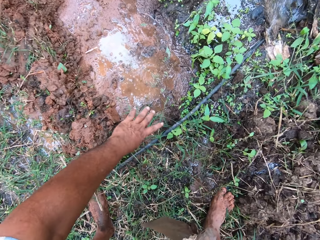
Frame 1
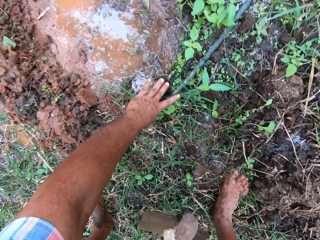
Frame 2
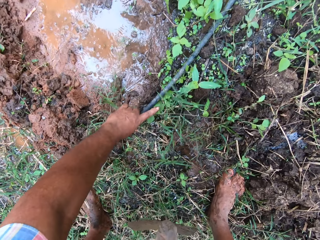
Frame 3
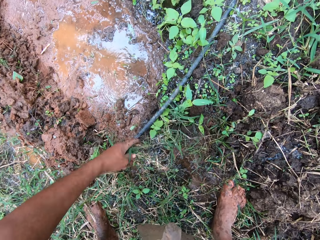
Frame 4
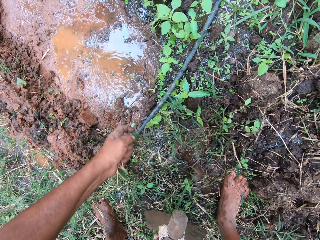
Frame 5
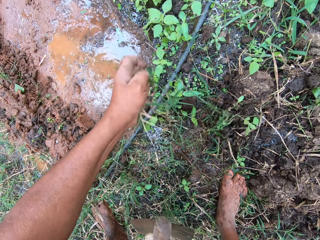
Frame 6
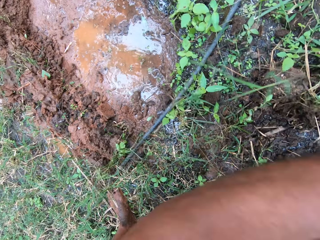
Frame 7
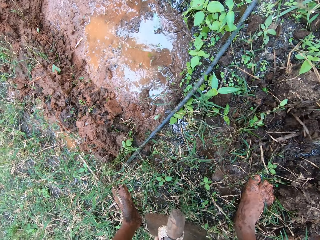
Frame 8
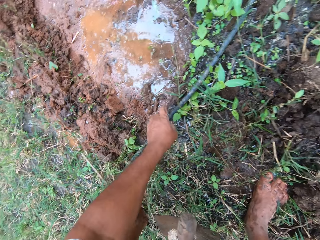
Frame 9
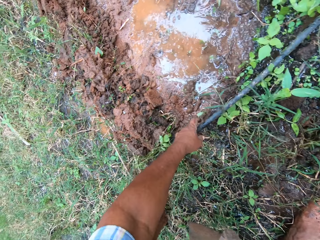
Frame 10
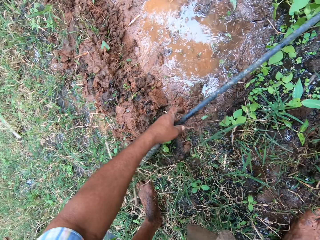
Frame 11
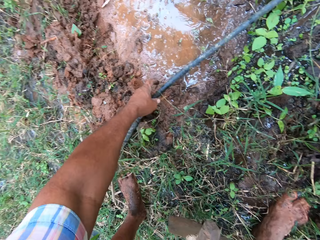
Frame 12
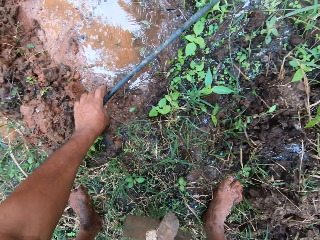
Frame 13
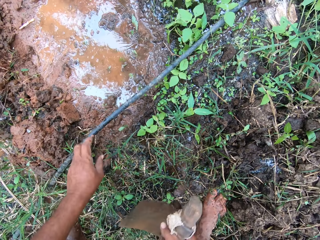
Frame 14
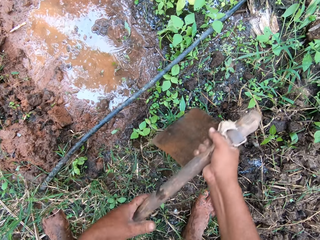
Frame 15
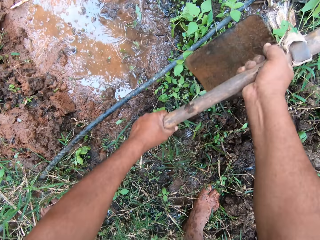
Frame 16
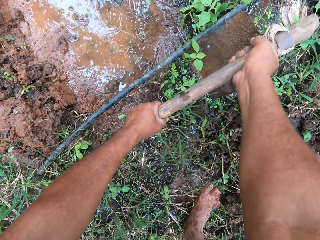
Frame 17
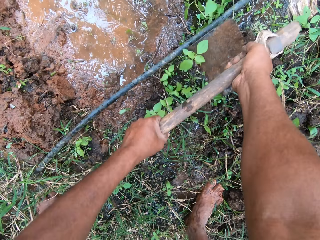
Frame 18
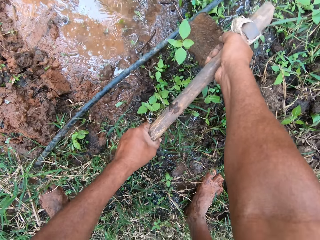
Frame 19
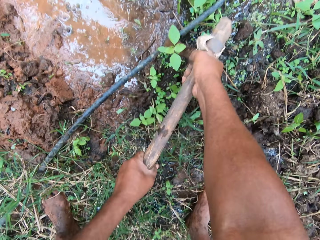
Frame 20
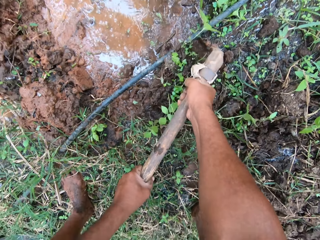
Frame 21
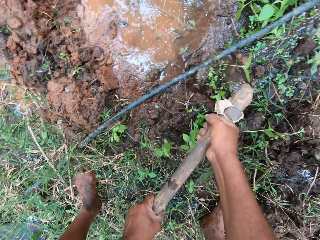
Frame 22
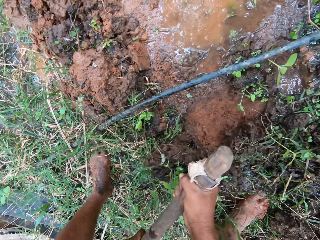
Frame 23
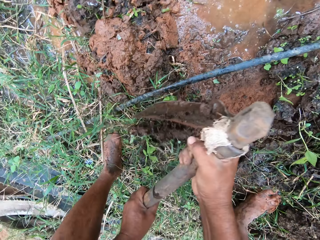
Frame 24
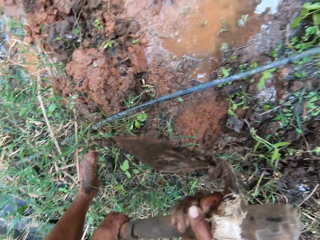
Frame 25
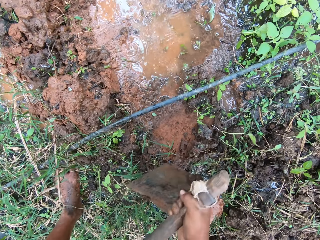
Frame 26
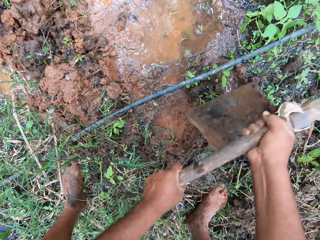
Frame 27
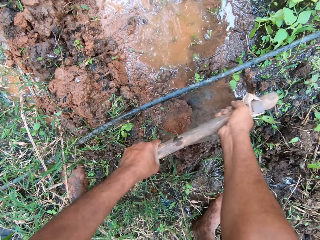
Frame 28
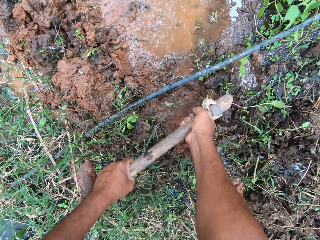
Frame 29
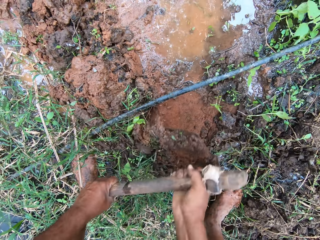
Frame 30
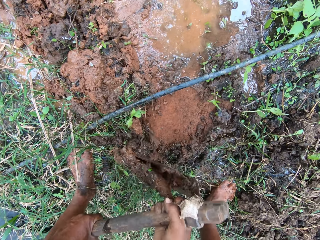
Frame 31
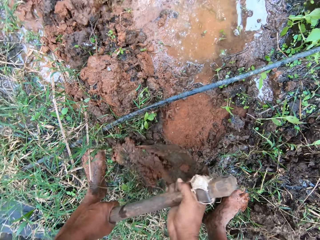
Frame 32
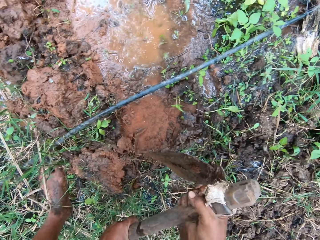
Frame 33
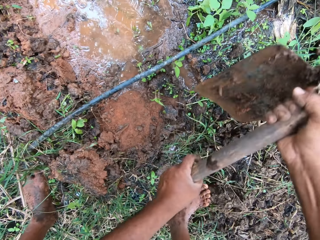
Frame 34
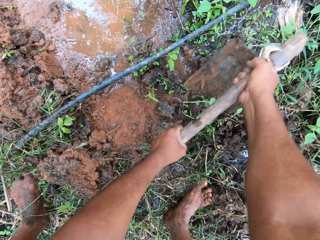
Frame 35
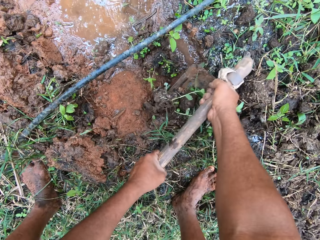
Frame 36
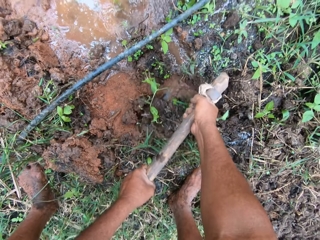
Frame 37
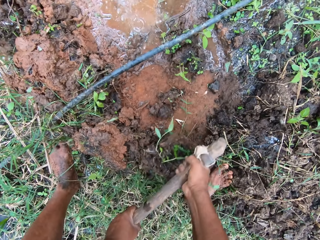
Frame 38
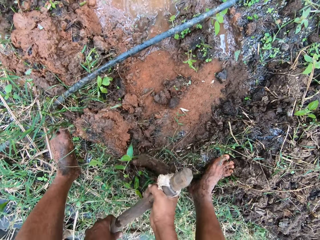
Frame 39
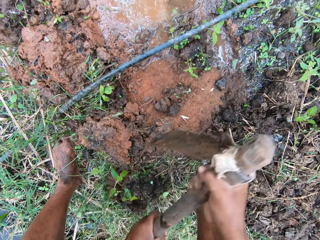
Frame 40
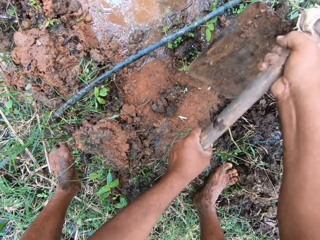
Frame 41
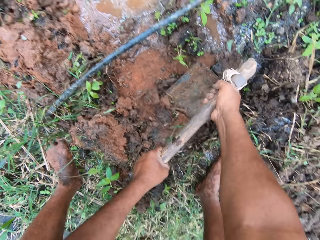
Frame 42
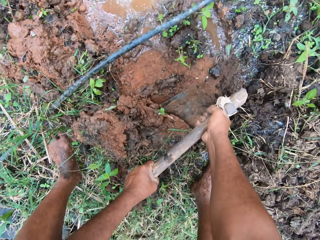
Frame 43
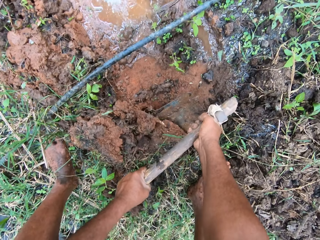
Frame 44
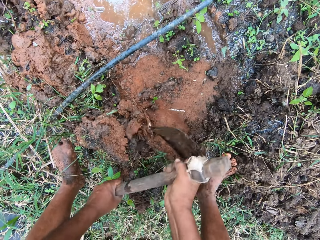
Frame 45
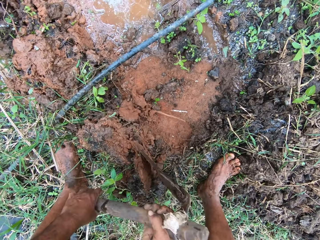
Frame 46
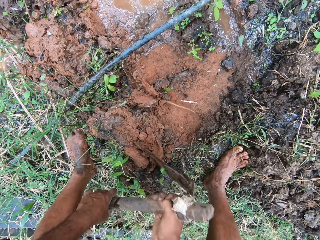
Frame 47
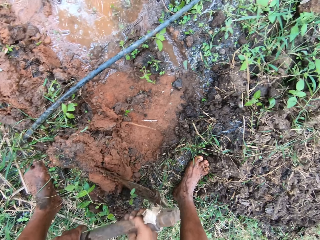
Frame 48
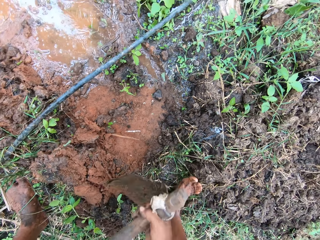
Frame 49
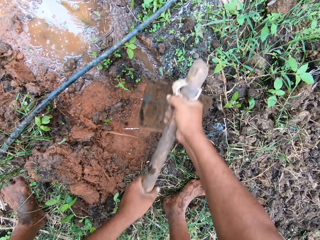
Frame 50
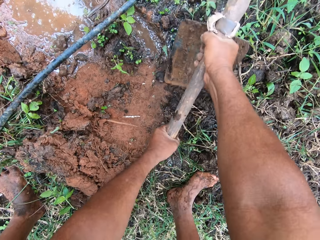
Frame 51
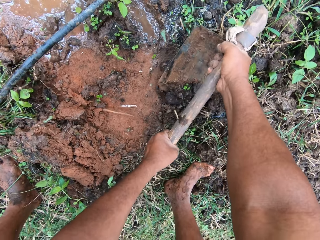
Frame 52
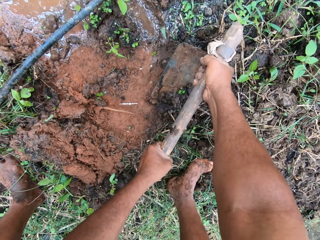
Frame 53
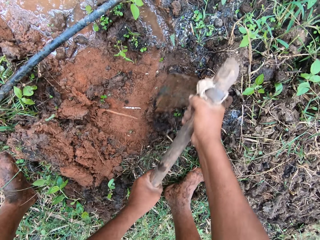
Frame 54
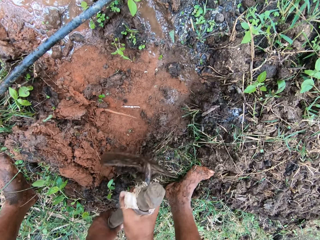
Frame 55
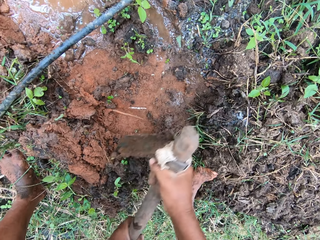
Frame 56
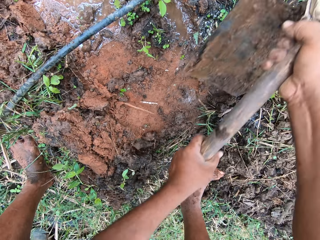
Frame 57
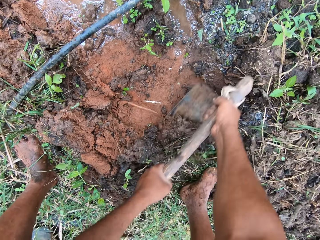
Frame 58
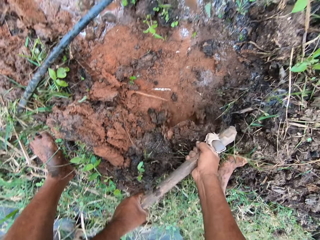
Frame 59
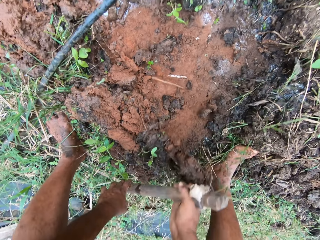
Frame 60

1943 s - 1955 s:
The camera wearer moves grass with his hand. He removes weeds with his hand. He adjusts the wire briefly. He moves the pipe. He digs the ground with a garden hoe. He resumes clearing grasses with the hoe.

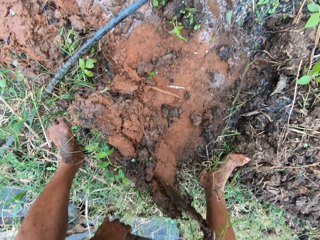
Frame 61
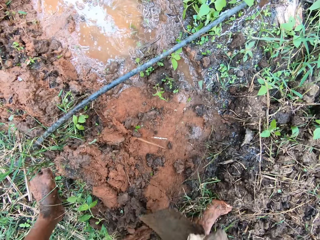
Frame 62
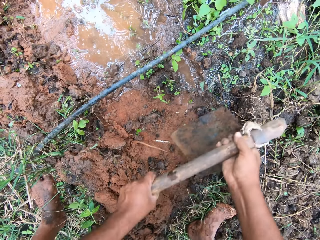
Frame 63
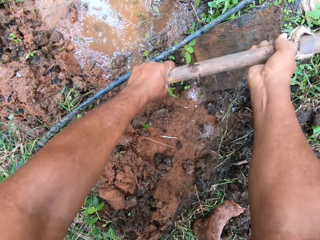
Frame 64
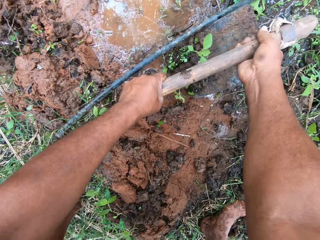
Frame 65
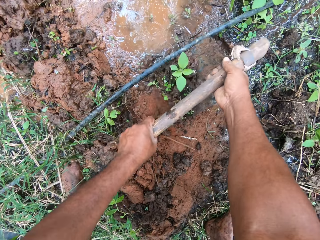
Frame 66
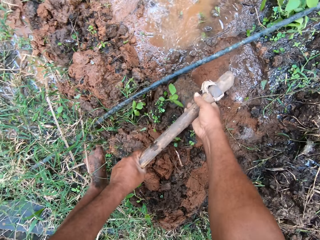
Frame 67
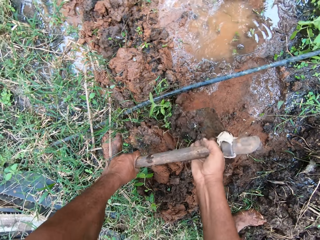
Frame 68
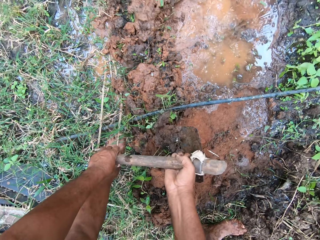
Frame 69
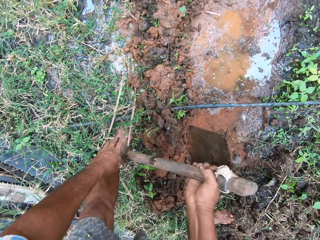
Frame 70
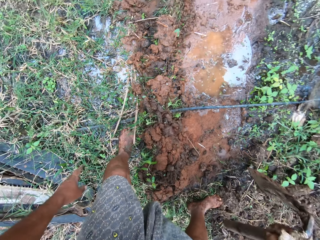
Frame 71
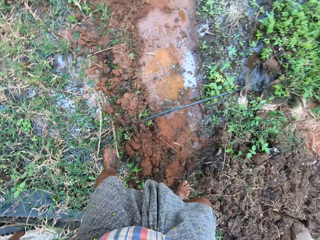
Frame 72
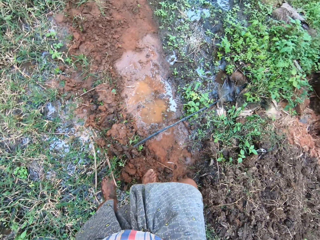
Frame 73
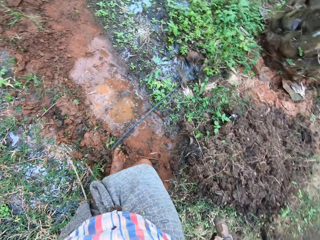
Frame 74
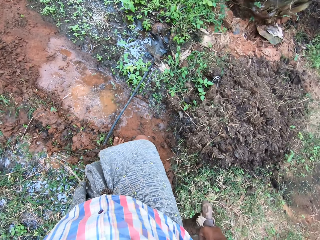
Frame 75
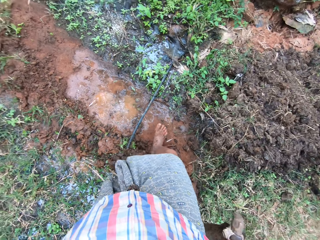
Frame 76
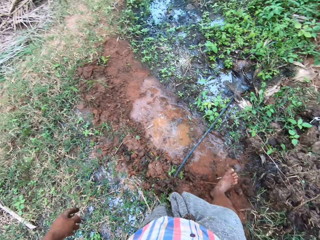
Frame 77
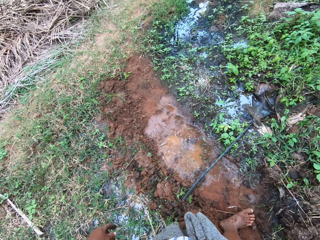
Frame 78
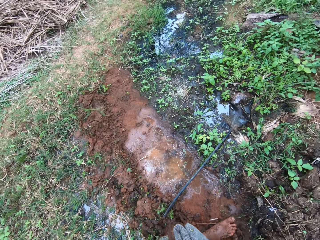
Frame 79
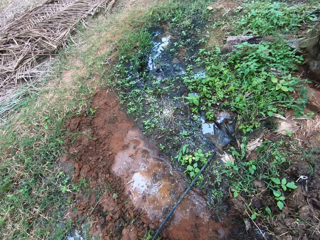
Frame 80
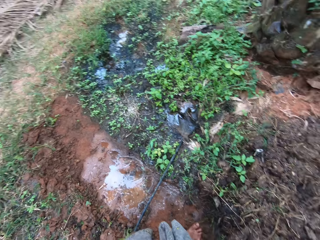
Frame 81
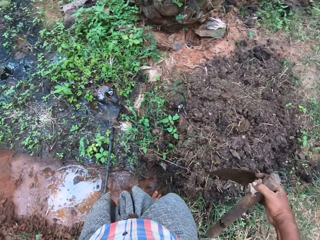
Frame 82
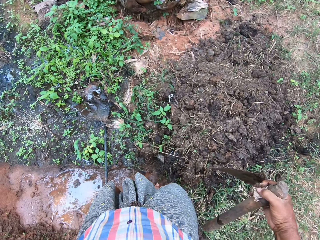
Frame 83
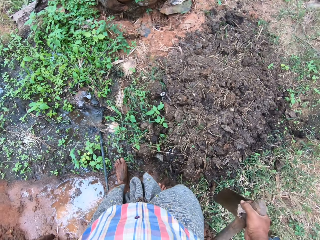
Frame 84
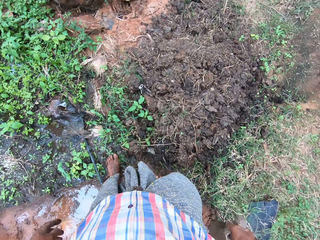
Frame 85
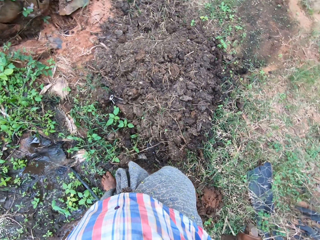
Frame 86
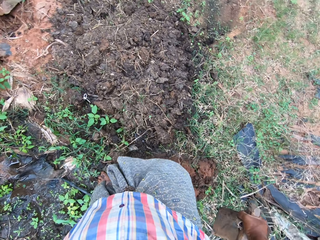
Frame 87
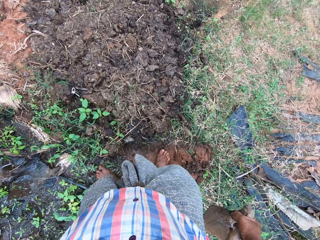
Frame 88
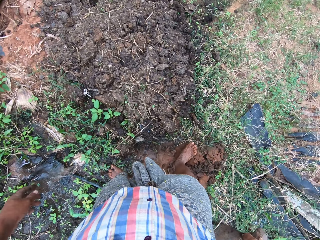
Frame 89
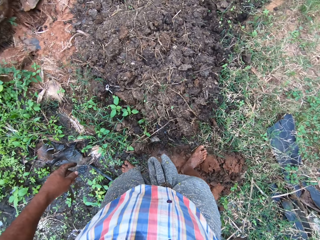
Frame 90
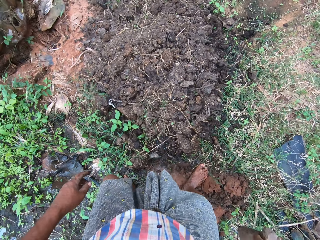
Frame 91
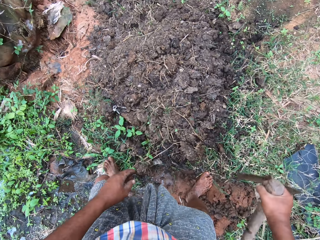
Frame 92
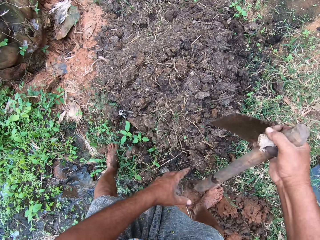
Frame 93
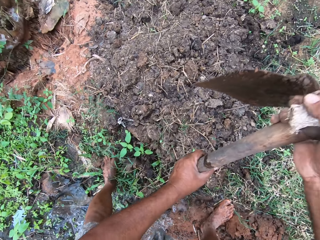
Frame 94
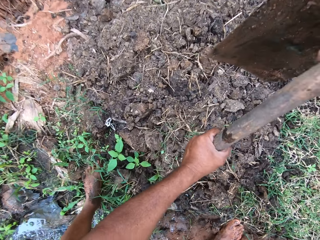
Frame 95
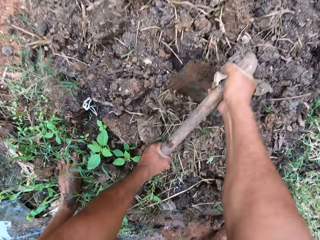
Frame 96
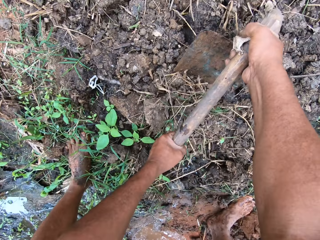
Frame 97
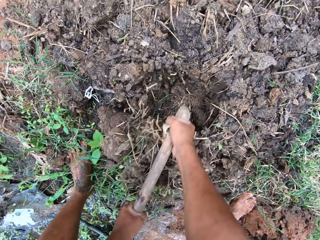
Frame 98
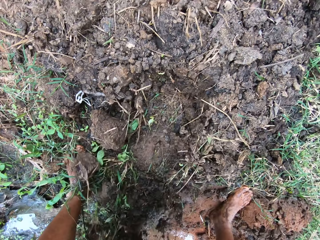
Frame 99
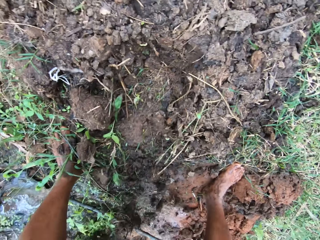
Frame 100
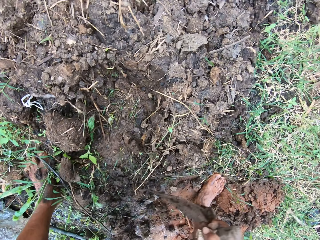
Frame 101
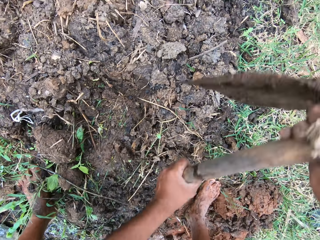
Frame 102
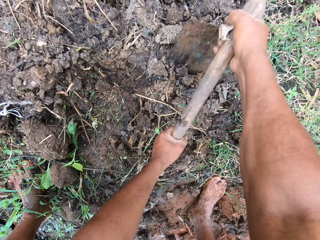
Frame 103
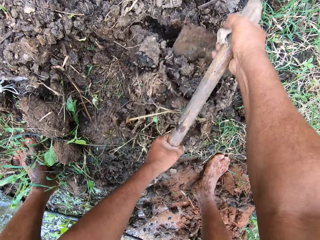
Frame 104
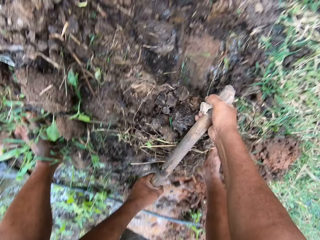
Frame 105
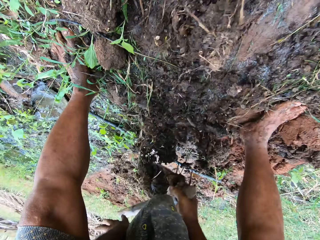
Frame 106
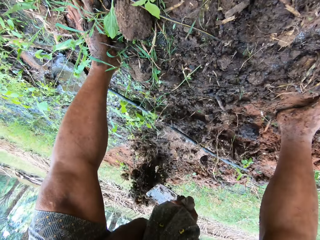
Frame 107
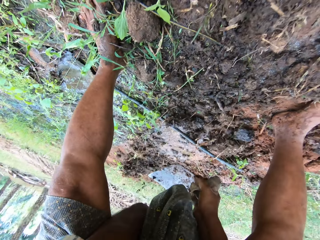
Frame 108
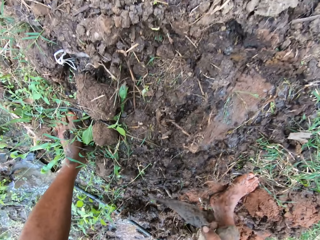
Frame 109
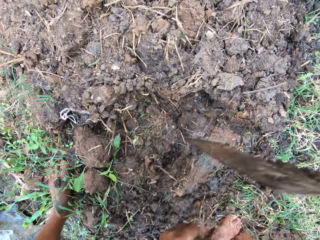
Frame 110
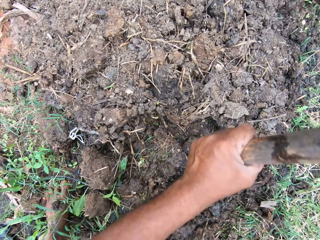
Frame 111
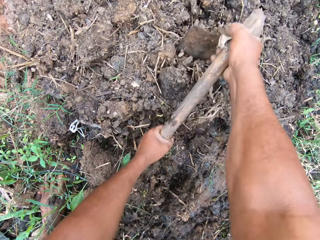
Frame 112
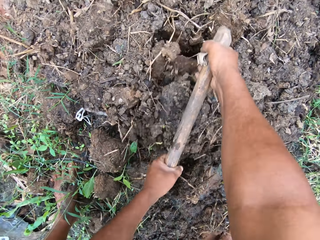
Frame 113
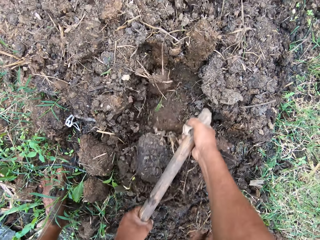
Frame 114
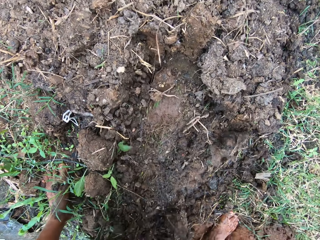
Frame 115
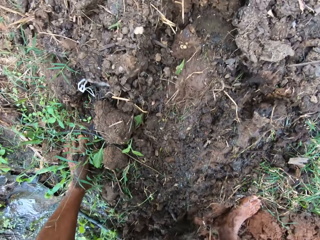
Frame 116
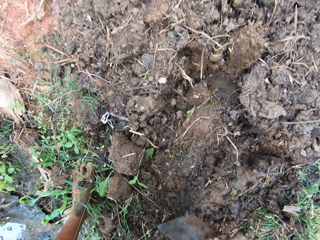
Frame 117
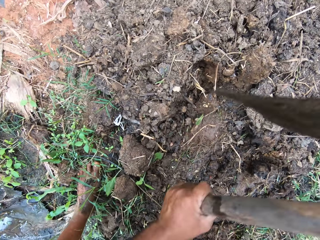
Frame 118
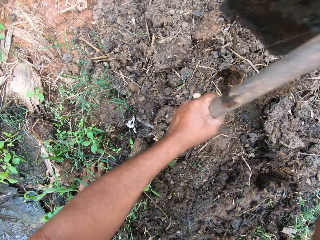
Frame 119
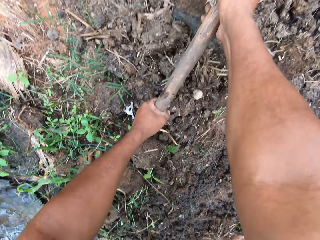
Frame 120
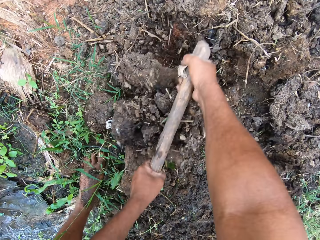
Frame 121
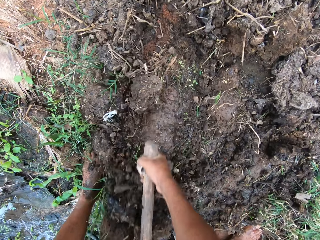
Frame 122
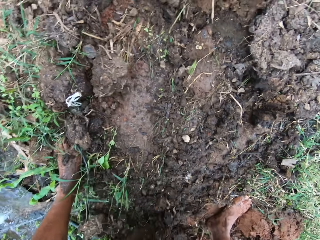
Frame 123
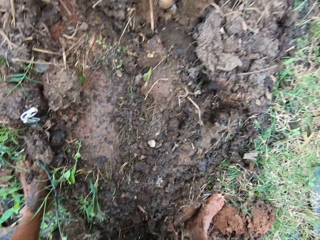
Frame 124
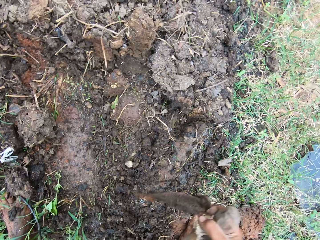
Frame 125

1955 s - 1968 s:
The camera wearer walks around the field. They turn a bit. They fill some portion of the ground with the soil. They dig the ground with a garden hoe.
